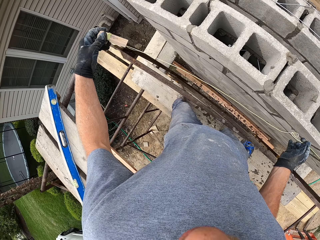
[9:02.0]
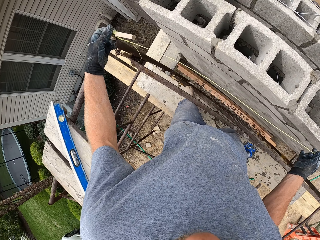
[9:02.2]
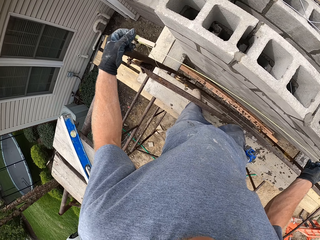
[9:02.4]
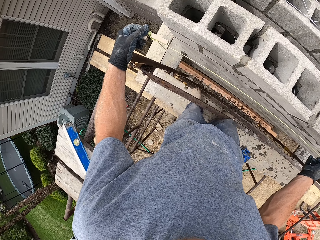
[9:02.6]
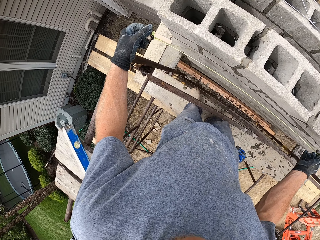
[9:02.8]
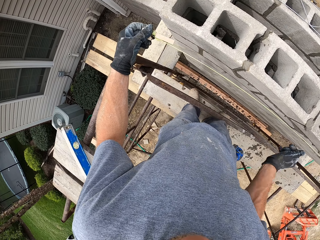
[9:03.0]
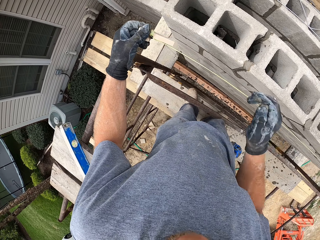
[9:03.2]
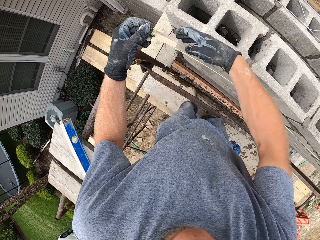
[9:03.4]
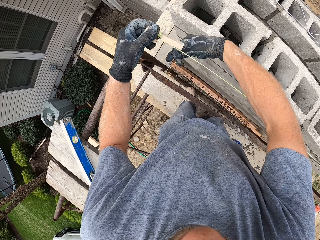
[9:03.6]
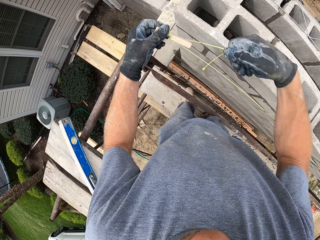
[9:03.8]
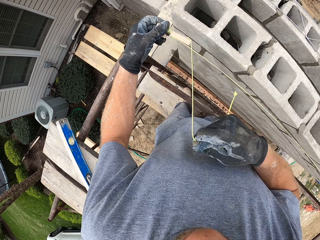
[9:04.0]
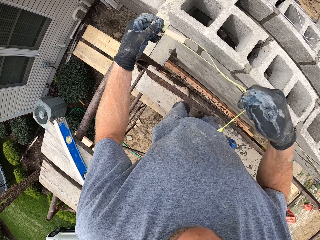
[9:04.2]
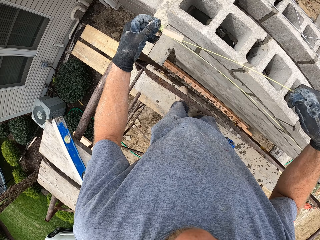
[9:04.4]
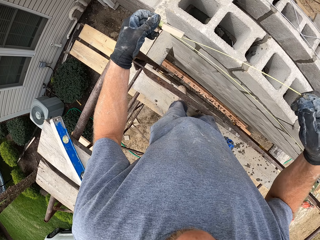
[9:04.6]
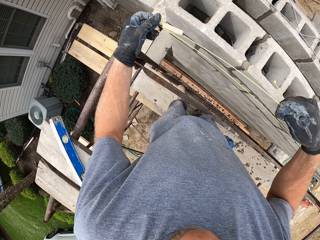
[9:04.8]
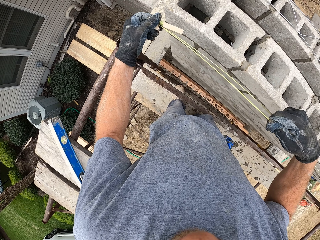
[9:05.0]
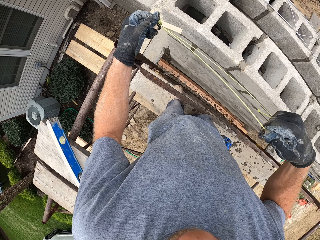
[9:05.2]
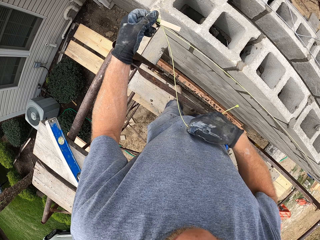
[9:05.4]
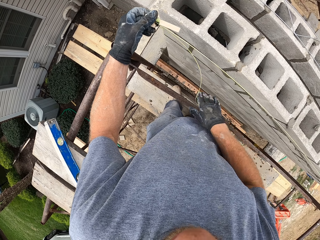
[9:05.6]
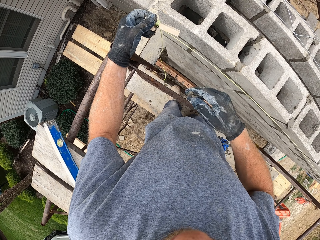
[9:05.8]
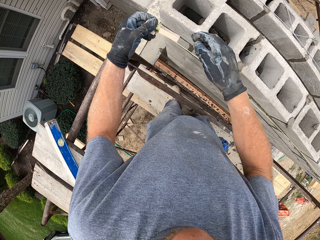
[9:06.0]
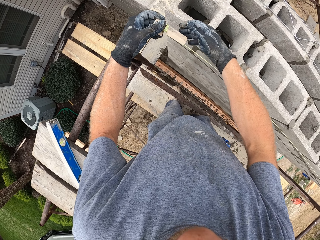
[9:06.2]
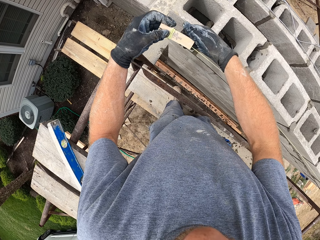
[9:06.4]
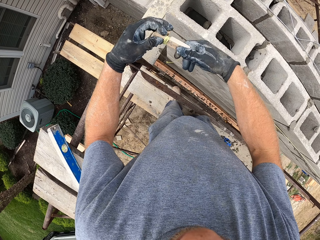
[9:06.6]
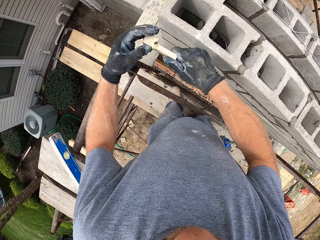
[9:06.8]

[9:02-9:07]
The camera wearer adjusts a rope around the other piece of wood.

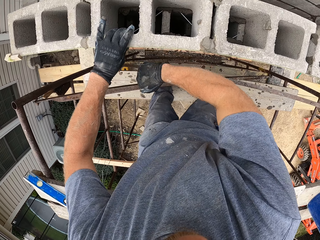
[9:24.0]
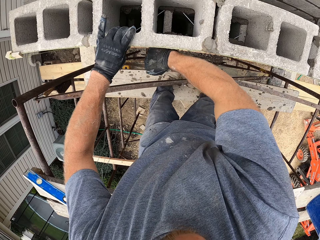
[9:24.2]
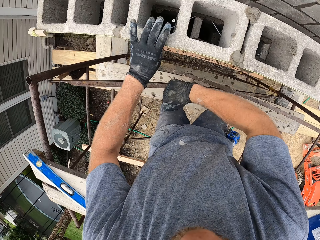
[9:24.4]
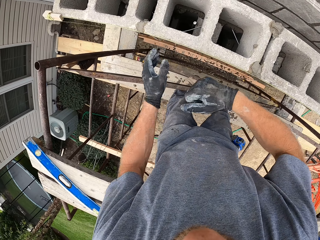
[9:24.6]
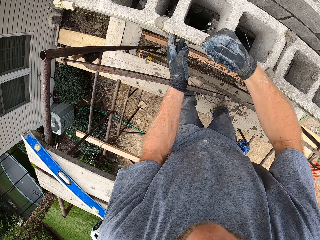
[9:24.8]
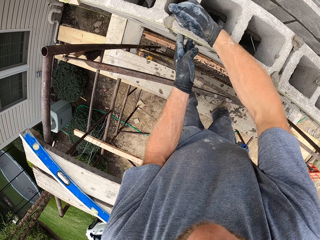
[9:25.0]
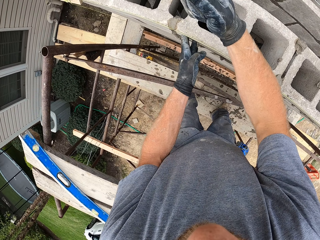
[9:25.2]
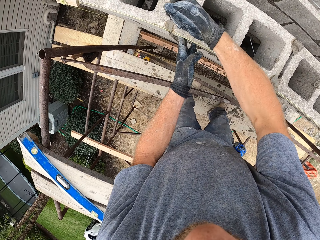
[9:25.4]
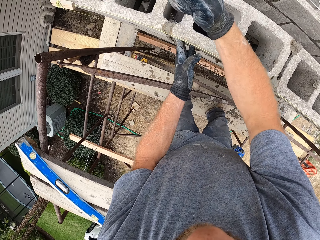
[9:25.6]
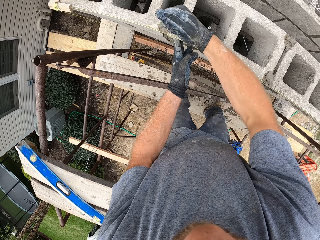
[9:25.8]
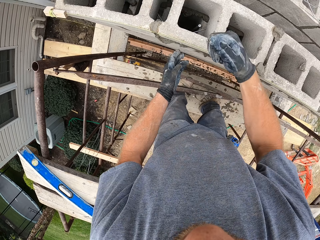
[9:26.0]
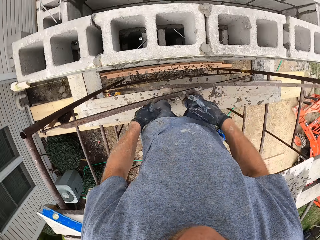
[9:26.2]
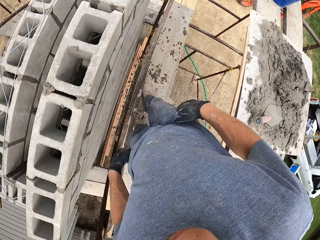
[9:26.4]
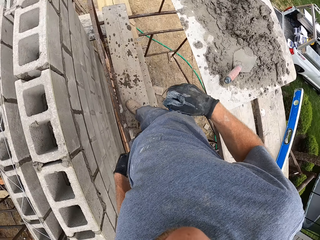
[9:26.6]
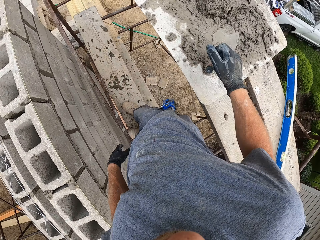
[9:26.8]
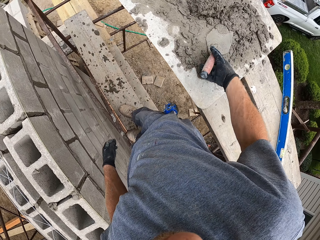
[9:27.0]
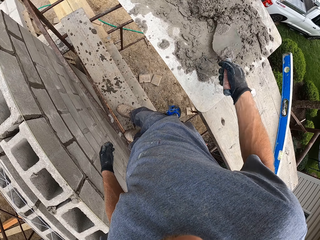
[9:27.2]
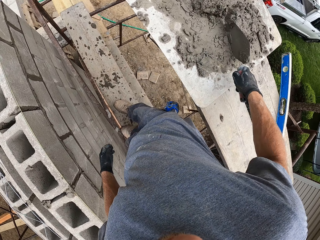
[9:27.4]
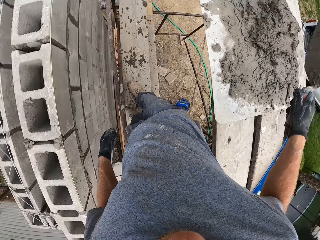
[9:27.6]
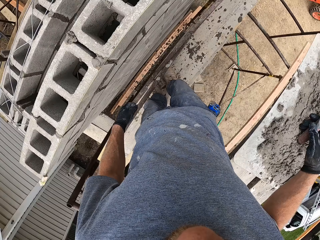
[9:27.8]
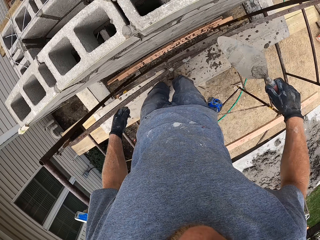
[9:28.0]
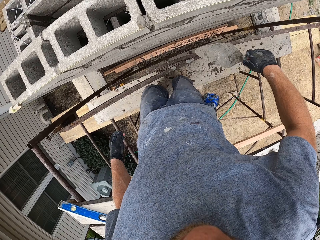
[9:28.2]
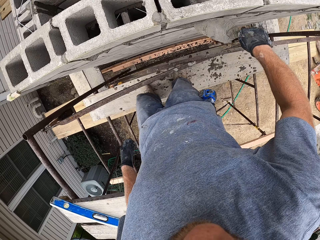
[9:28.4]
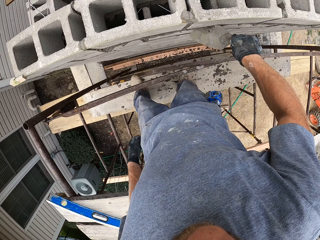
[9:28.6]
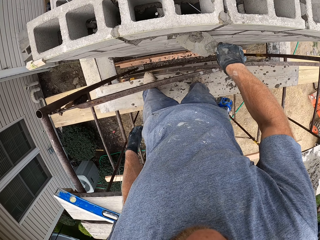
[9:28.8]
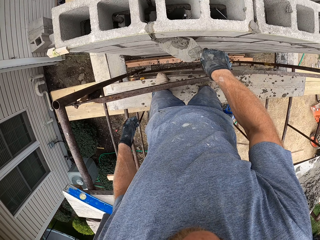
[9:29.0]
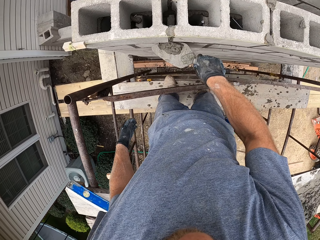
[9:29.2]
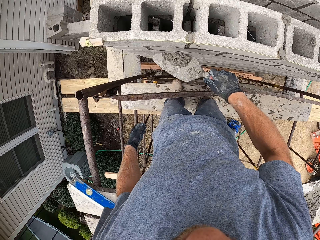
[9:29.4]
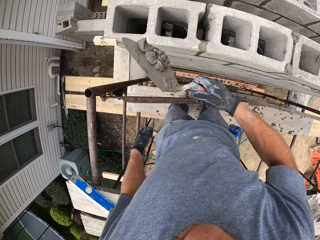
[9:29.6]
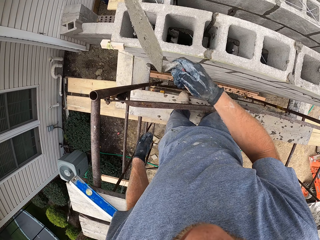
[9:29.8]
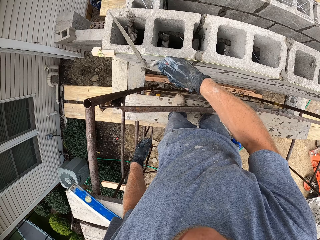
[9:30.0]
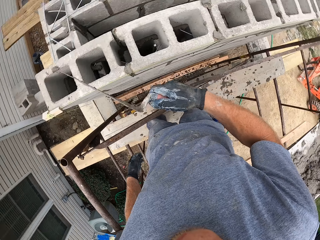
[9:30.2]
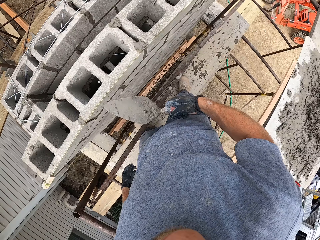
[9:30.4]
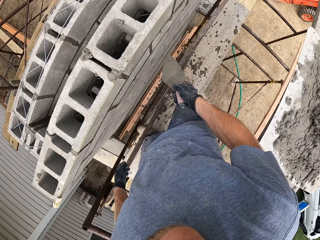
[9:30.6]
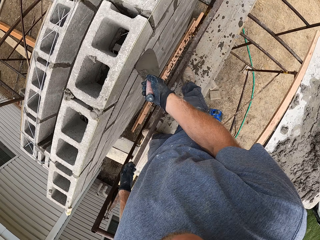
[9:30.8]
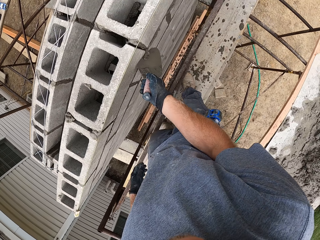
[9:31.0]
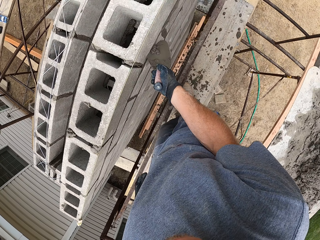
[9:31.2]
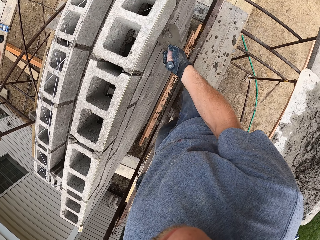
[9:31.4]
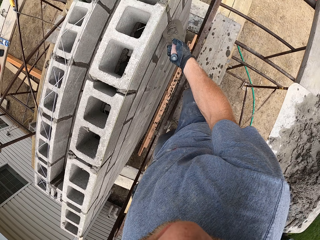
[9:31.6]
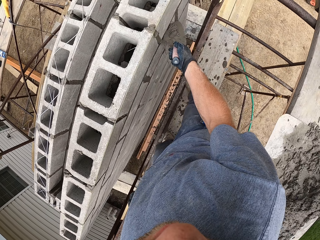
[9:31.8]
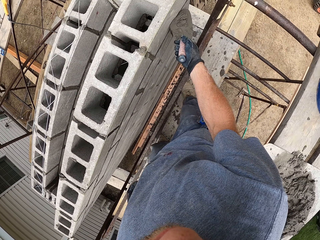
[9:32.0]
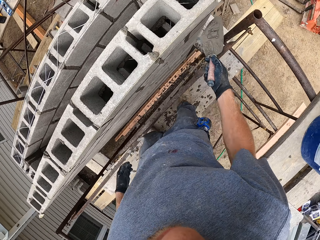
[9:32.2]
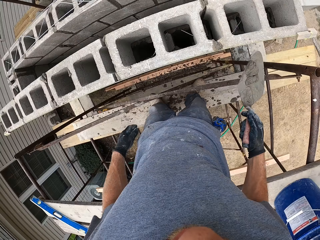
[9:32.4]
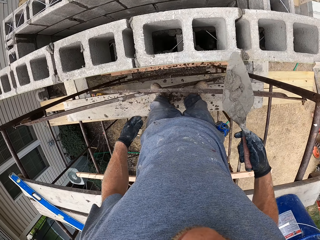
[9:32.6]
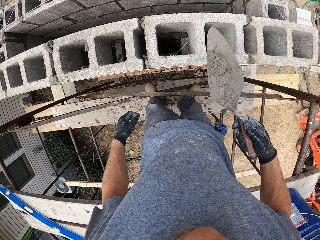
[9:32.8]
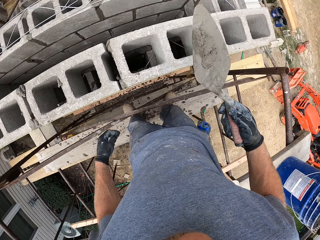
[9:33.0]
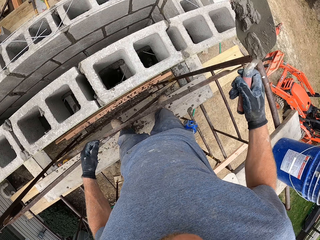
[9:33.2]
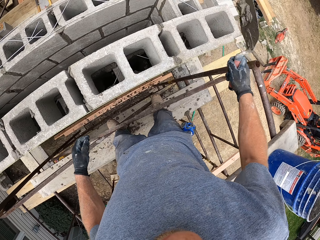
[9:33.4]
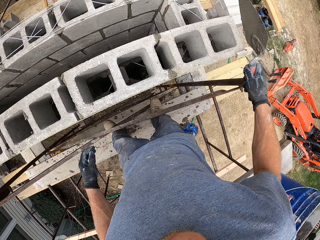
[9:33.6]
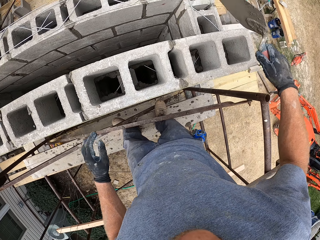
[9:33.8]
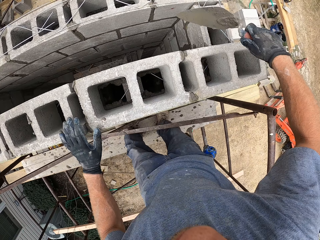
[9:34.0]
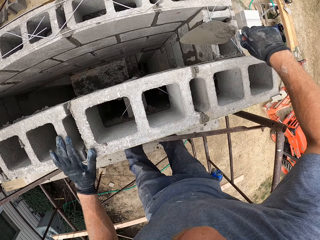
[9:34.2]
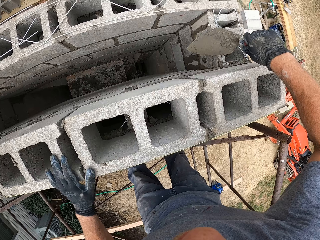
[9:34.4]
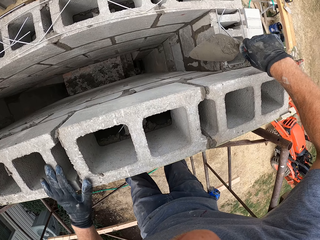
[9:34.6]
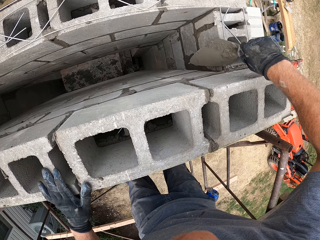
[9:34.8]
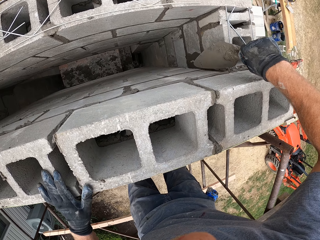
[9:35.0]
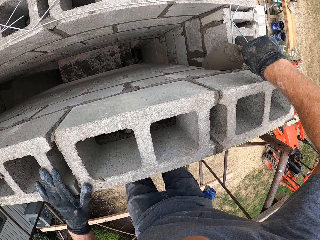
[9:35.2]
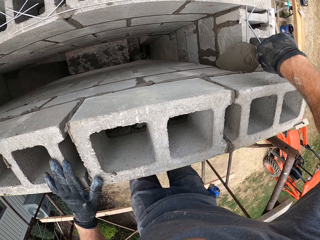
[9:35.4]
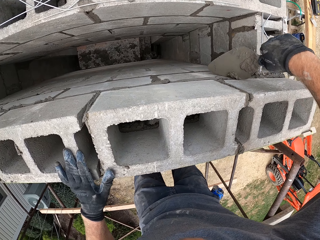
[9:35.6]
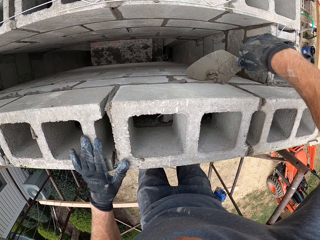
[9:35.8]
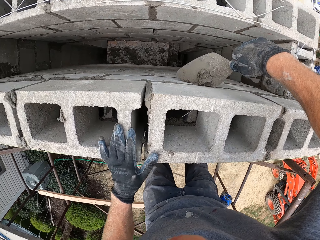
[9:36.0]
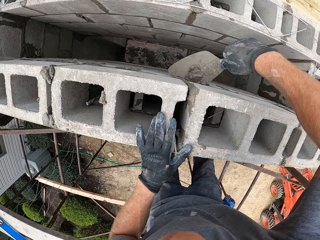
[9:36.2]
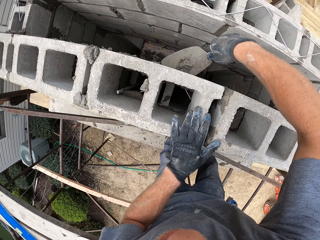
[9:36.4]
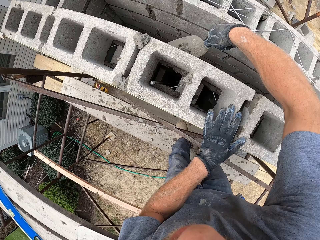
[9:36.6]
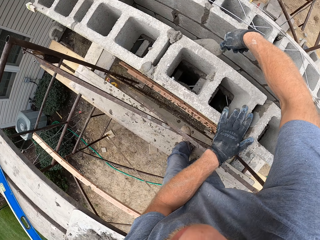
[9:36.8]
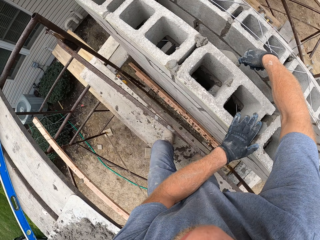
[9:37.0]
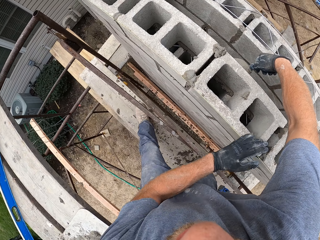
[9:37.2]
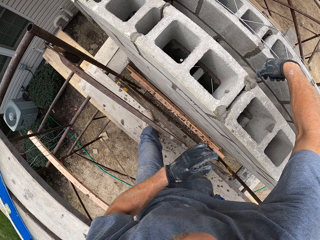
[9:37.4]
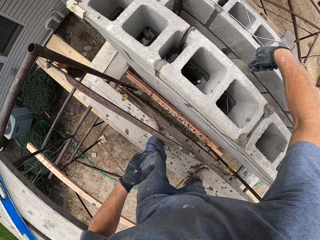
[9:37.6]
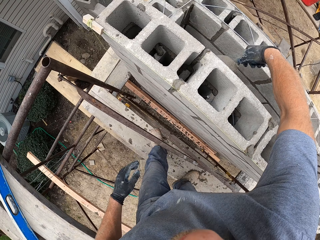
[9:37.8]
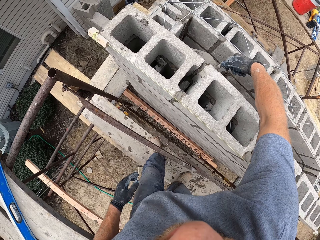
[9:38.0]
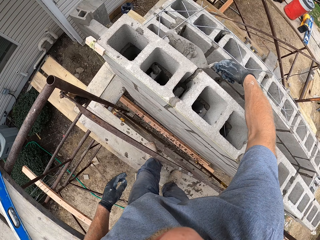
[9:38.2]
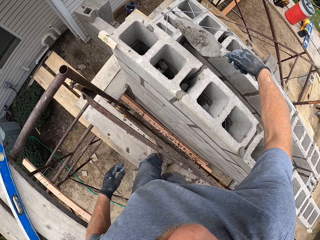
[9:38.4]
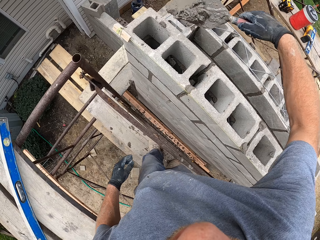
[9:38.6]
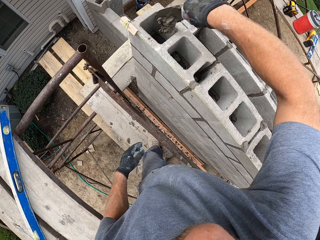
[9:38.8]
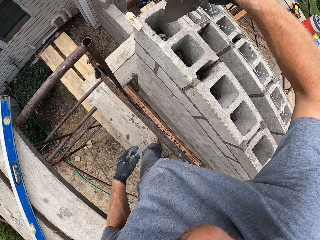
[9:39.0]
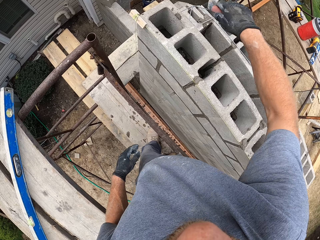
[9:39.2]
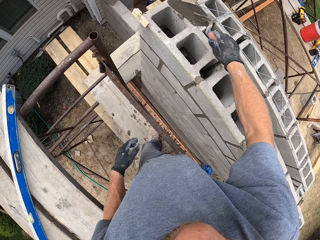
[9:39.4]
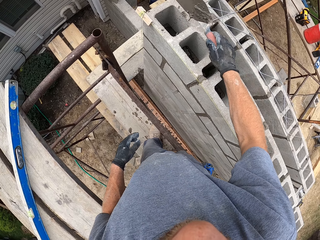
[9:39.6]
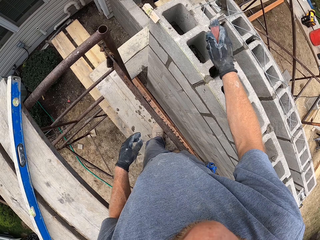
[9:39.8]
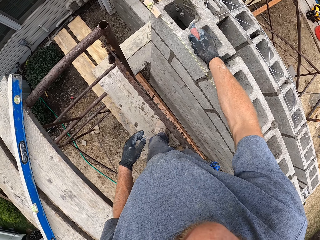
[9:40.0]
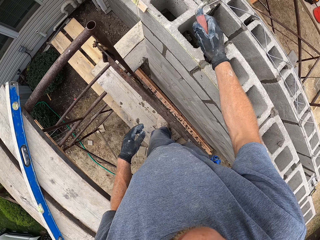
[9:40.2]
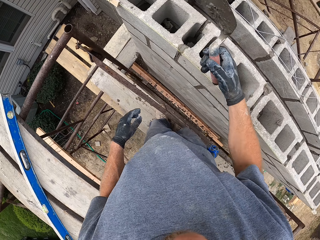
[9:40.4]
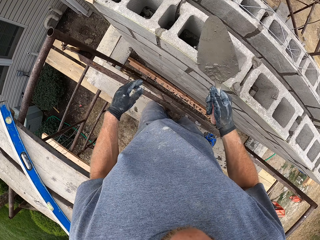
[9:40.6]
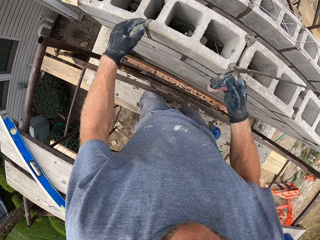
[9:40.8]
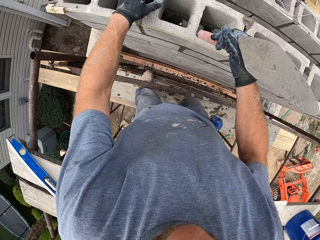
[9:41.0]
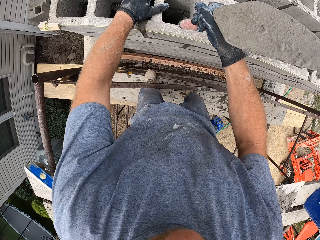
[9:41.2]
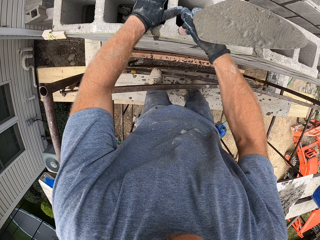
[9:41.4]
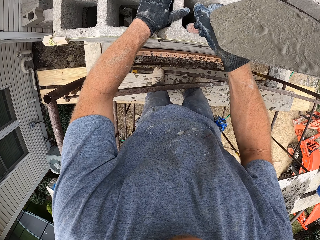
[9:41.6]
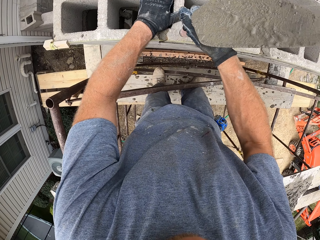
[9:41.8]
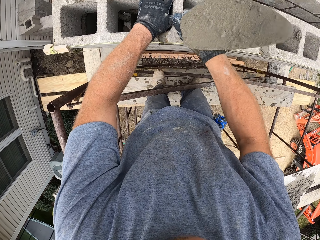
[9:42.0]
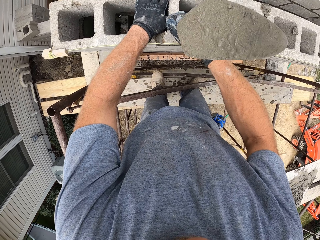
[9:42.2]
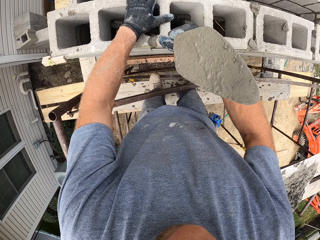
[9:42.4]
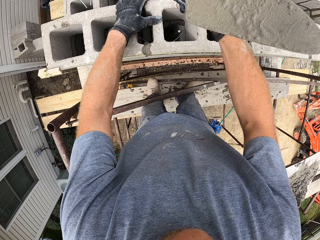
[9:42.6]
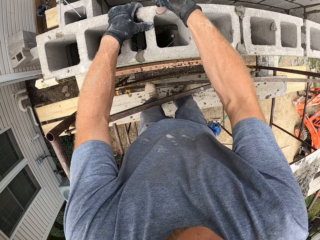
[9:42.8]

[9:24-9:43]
The camera wearer holds the wall. He gives the brick some light blows with his fist. He moves his hands away from the wall. He holds the wall, hits the wall, and moves his hands away from the wall. He turns. He picks up a hand trowel. He removes concrete or mortar from the trowel. He turns. He scrapes some mortar off the bricks with the hand trowel. He moves. He pours the mortar into the bricks. He scrapes some mortar off the bricks with the hand trowel. He walks. He pours the mortar into the bricks. He moves. He holds the block. He scrapes some mortar off the bricks with the hand trowel. He moves the trowel to the wall. He moves. He removes his hand from the wall. He pours the mortar into the bricks. He moves the trowel away. He holds the wall. He hits the hand trowel on the bricks.
